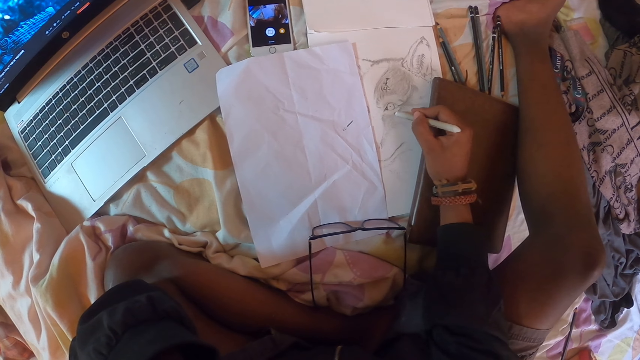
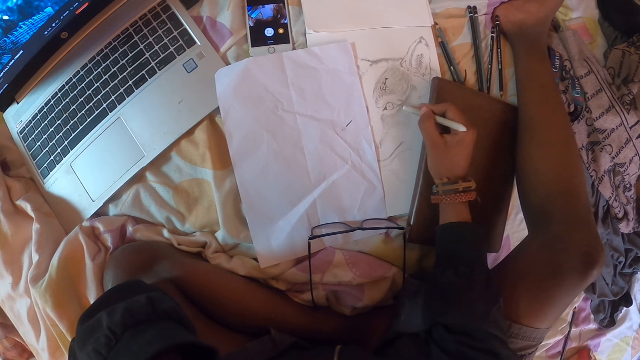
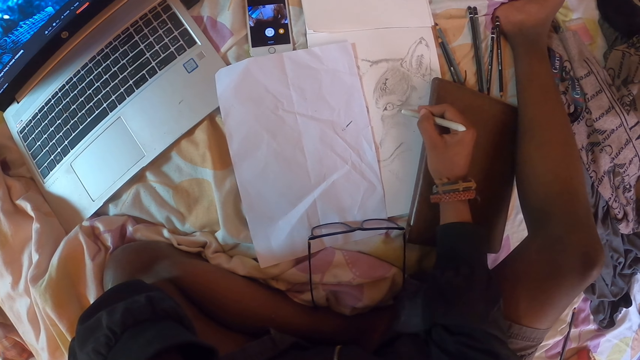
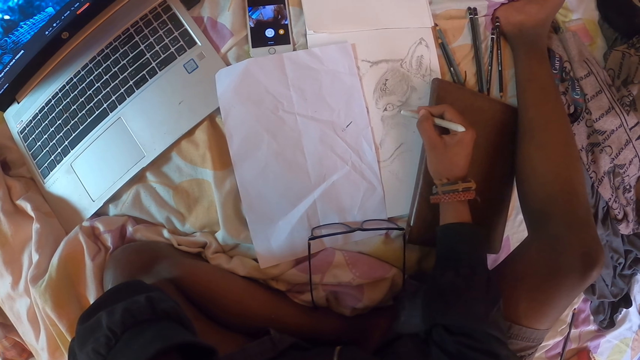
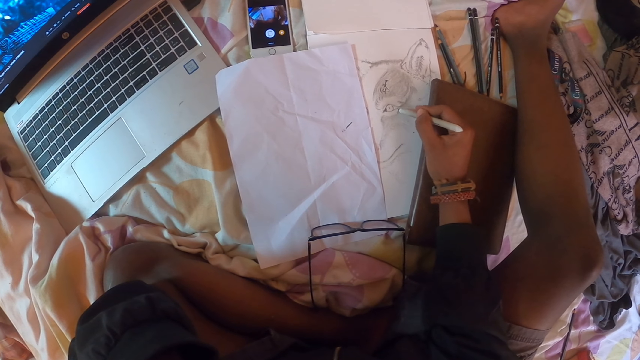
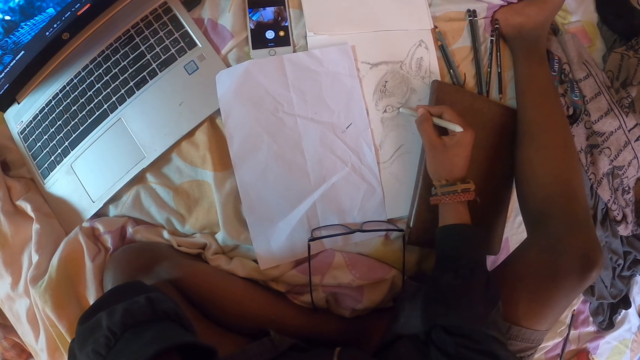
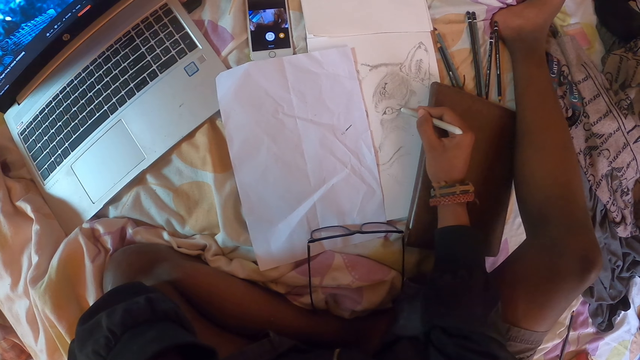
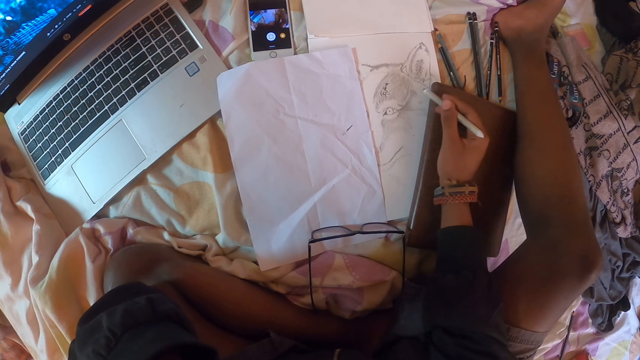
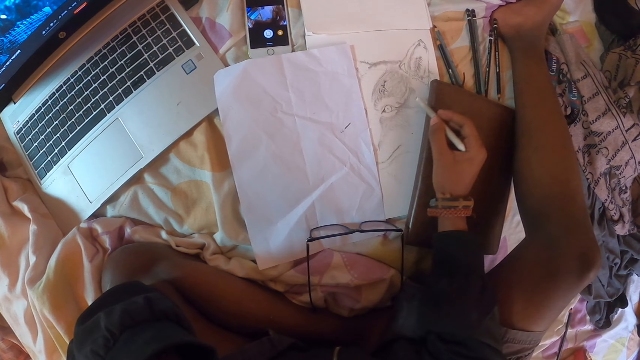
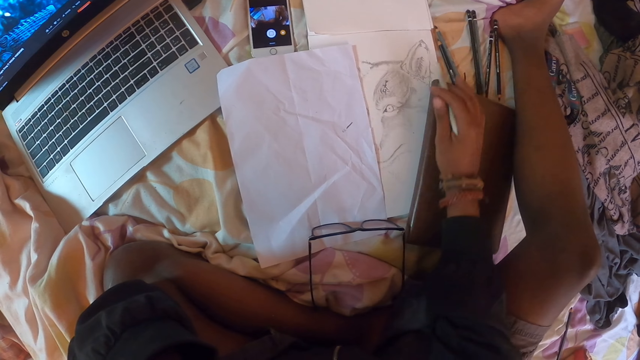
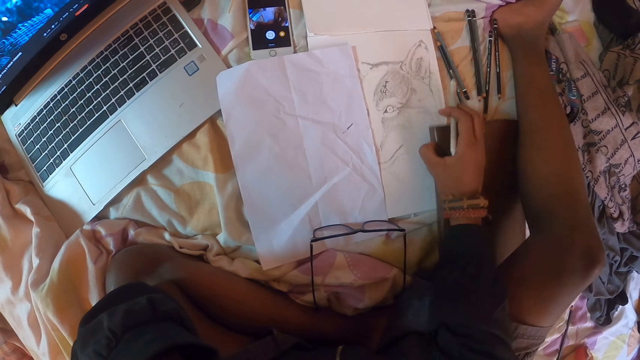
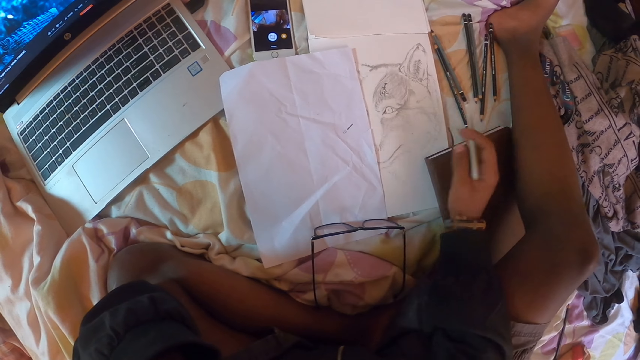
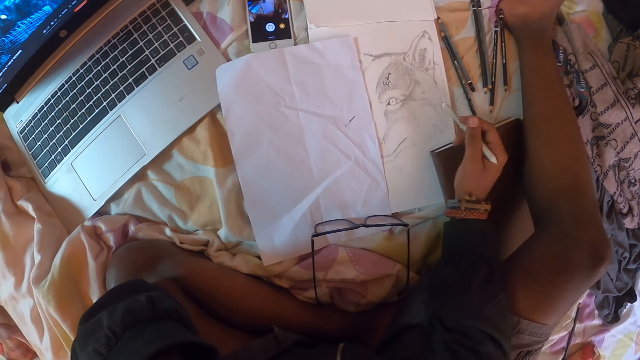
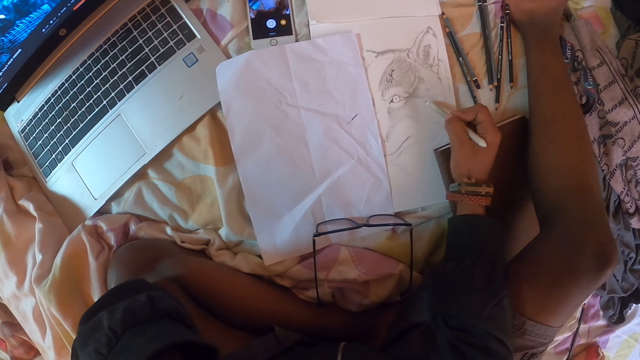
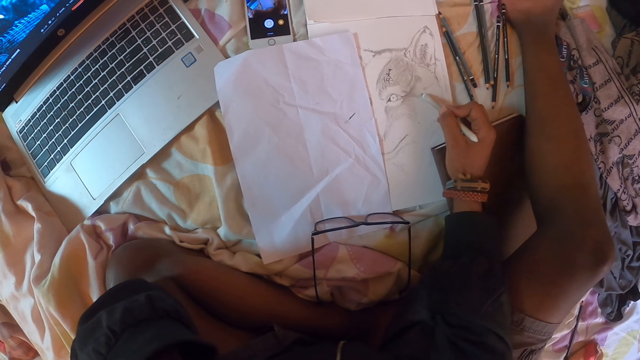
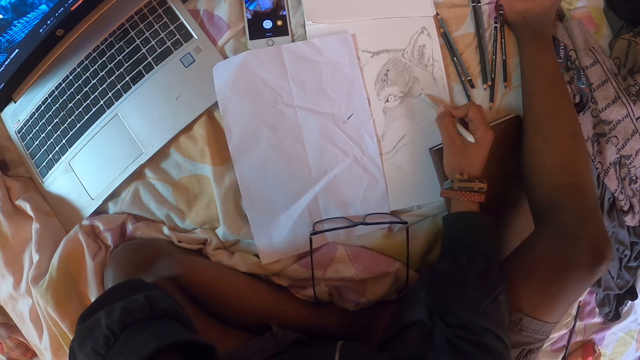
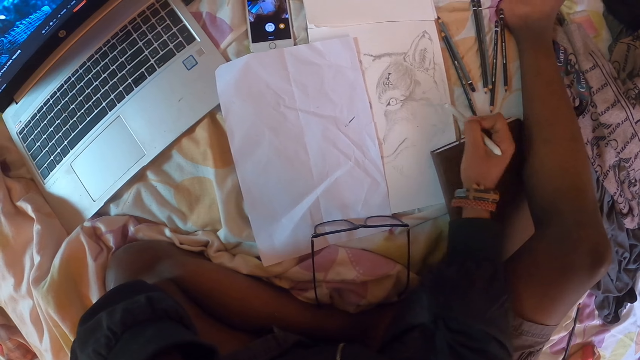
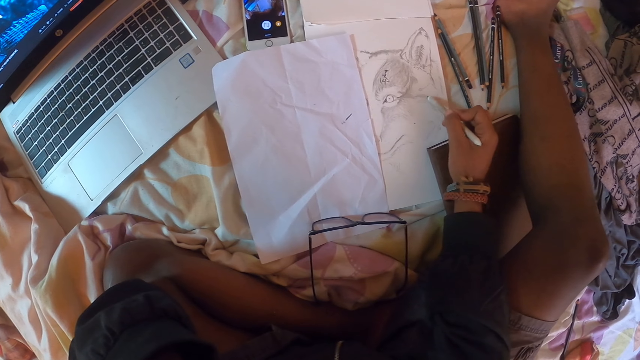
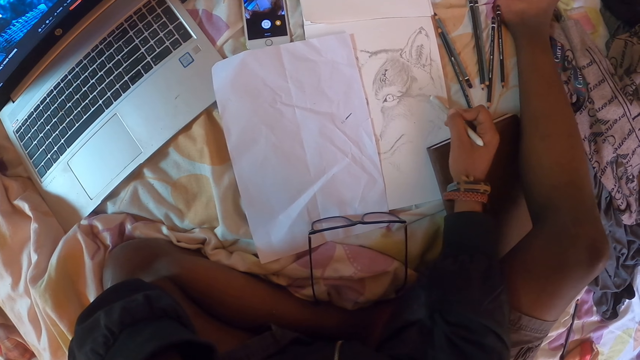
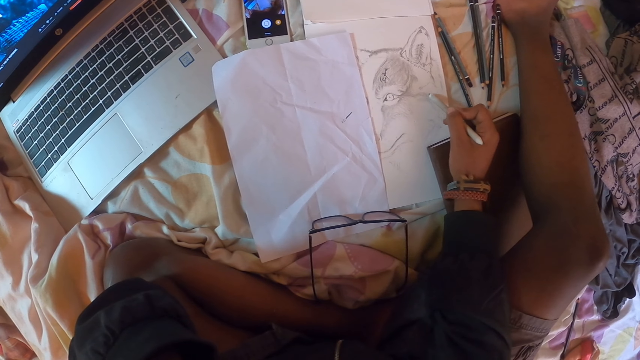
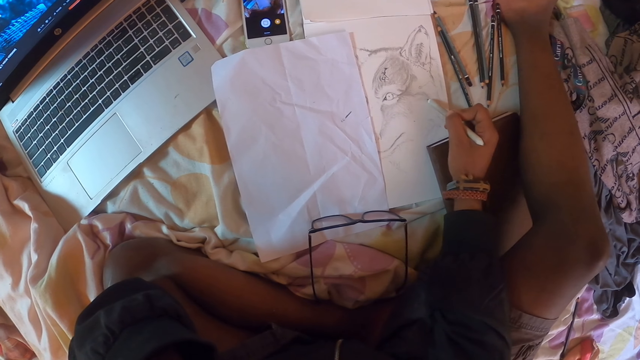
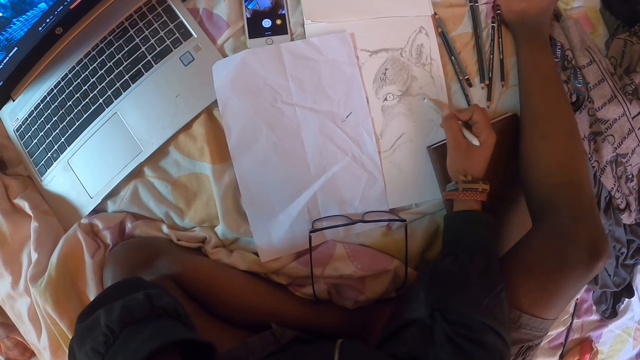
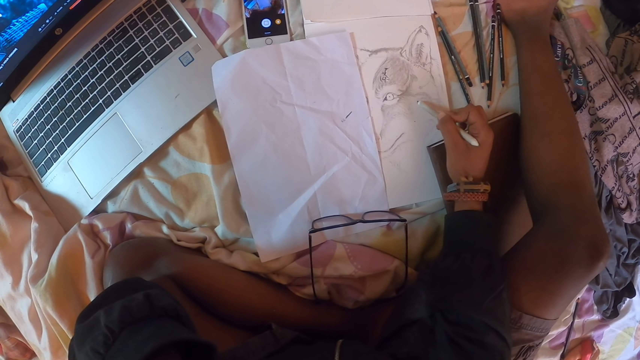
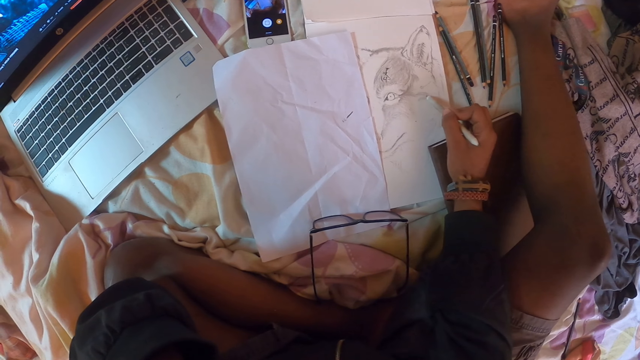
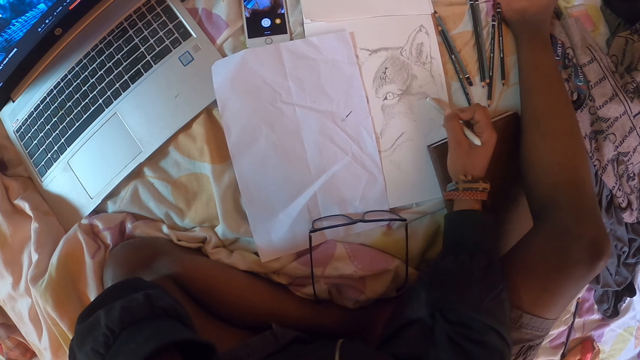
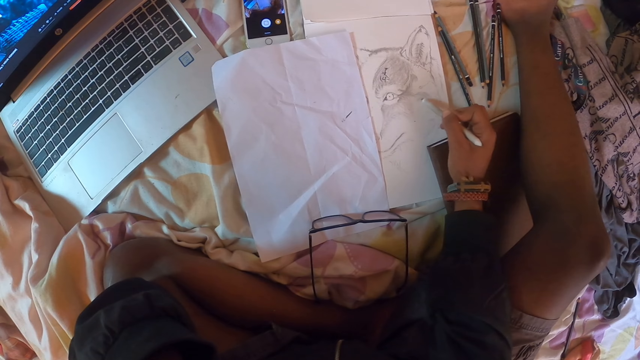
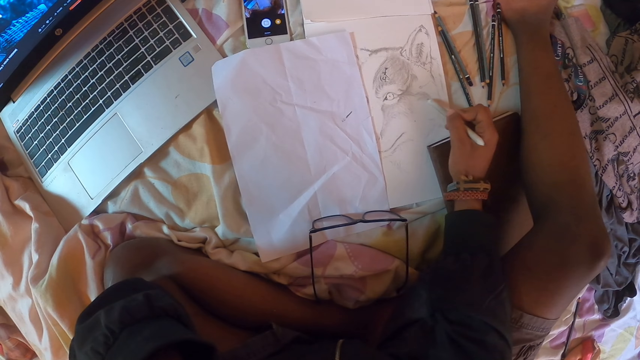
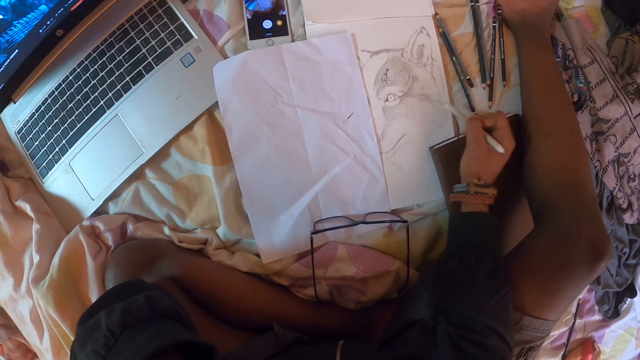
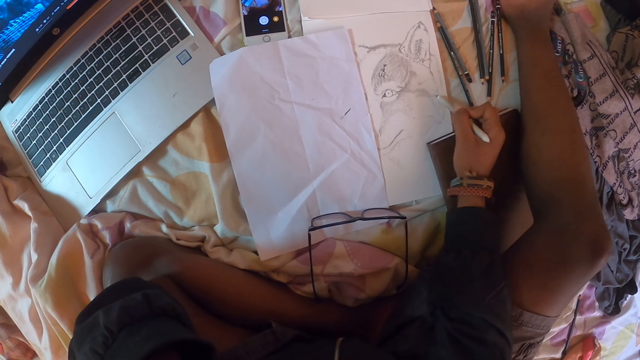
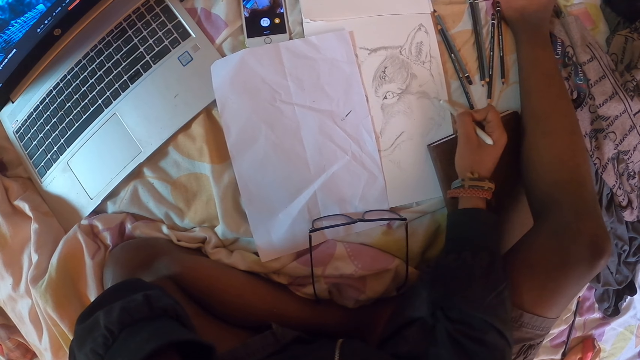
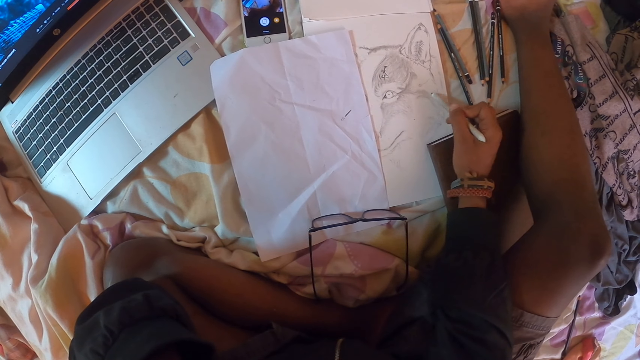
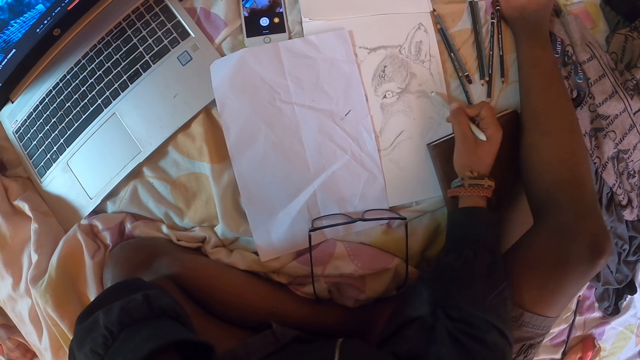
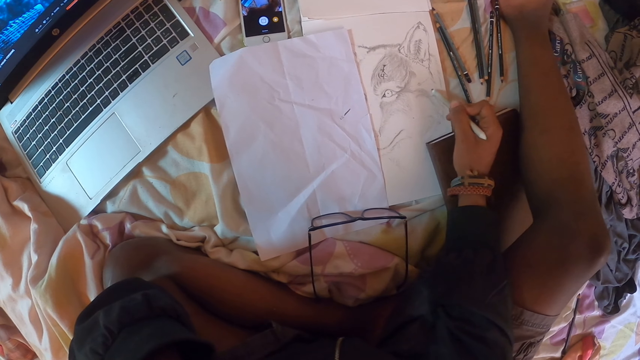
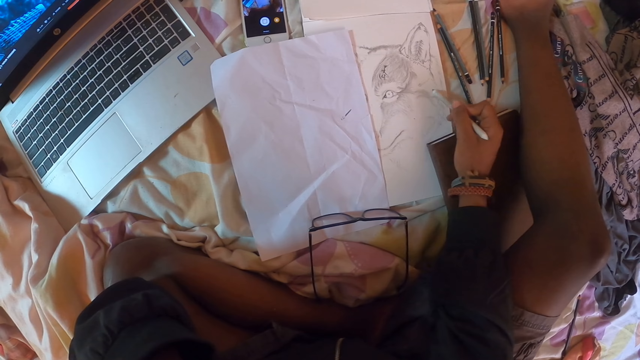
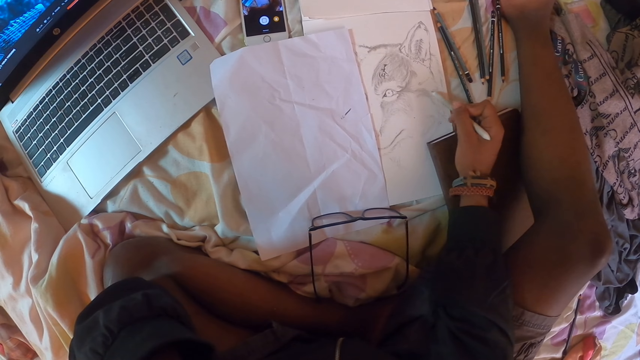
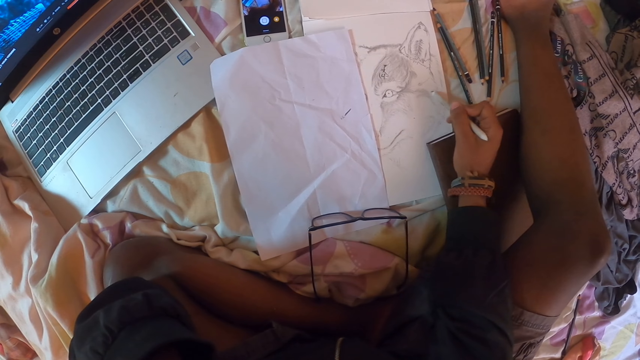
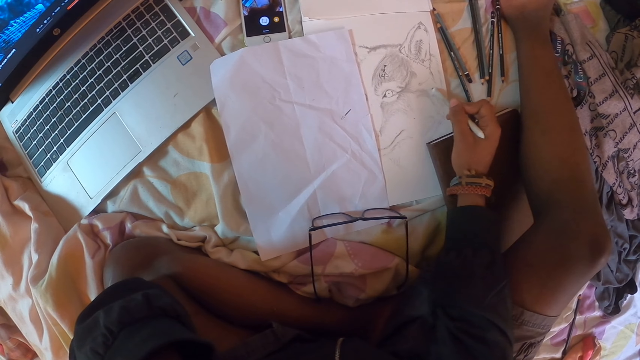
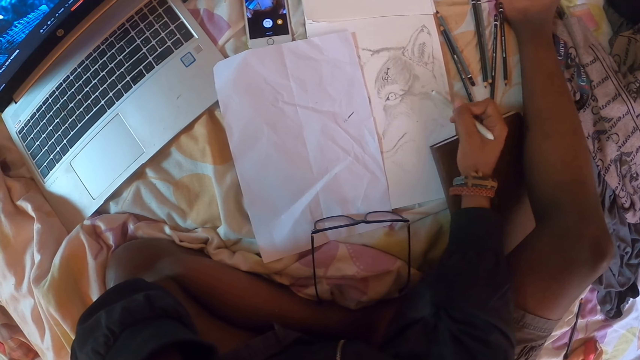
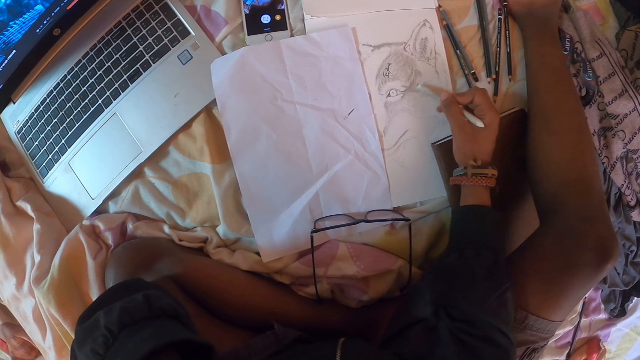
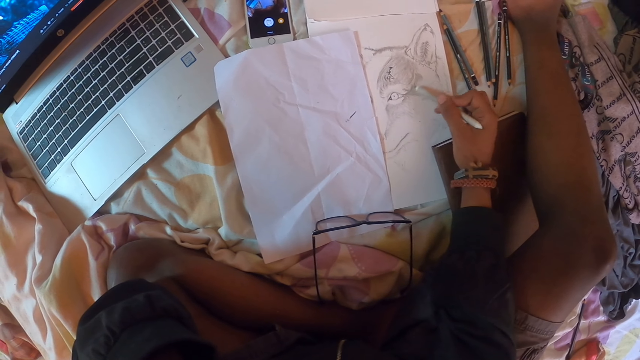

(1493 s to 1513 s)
The camera wearer draws on a piece of paper. He adjusts a pencil on his hand. He holds a book with the right hand and moves the book. He draws in the book with the pencil on the right hand. He adjusts the pencil on his hand. He draws on the piece of paper.
